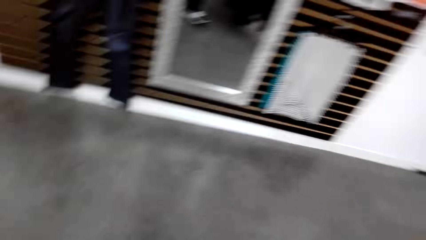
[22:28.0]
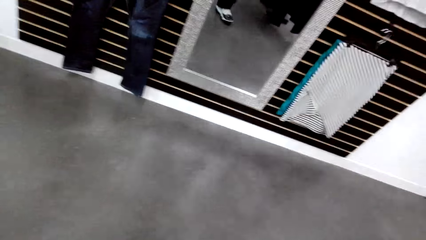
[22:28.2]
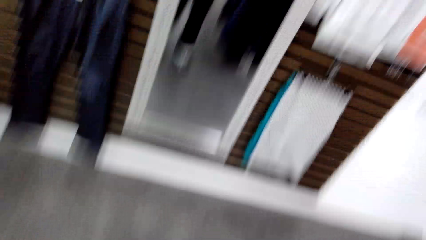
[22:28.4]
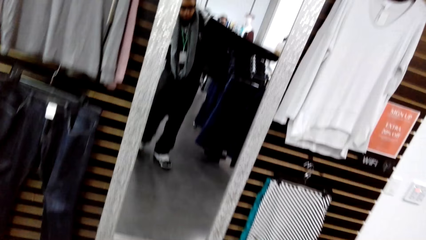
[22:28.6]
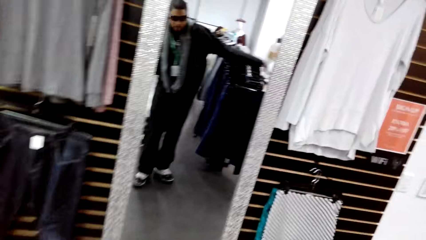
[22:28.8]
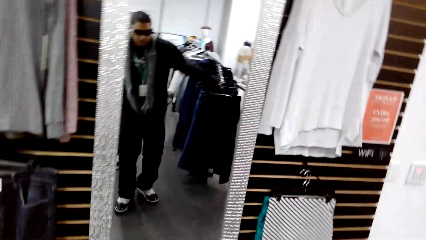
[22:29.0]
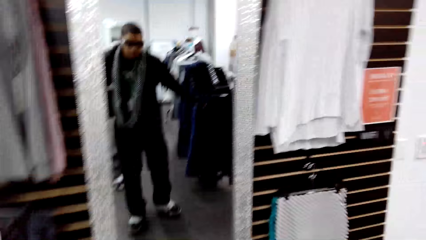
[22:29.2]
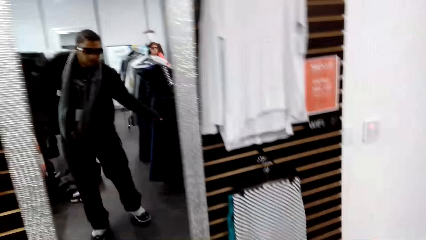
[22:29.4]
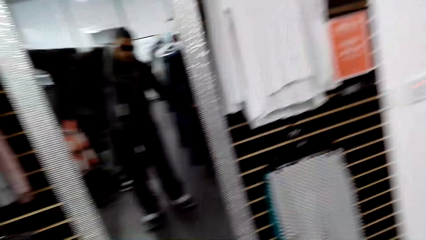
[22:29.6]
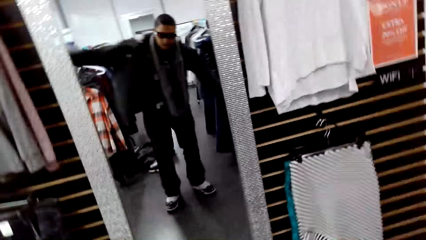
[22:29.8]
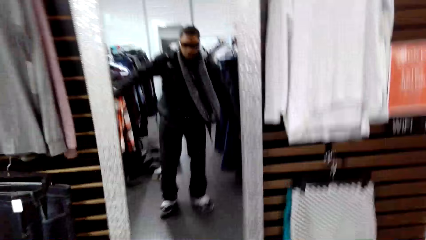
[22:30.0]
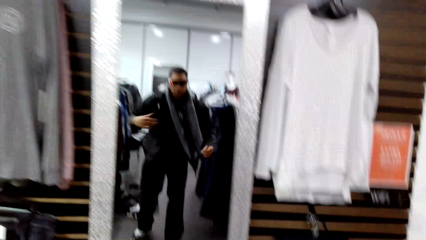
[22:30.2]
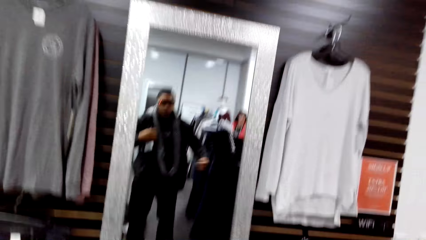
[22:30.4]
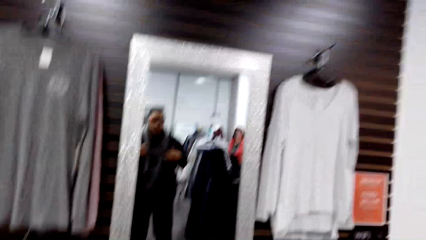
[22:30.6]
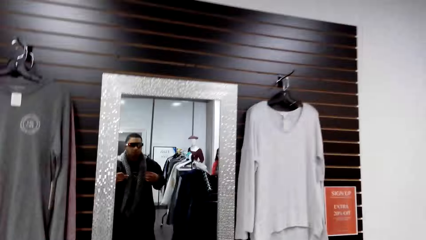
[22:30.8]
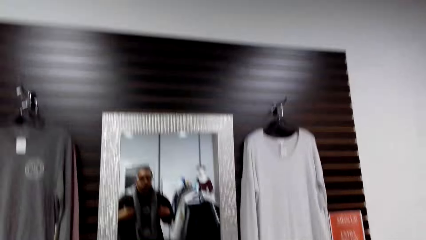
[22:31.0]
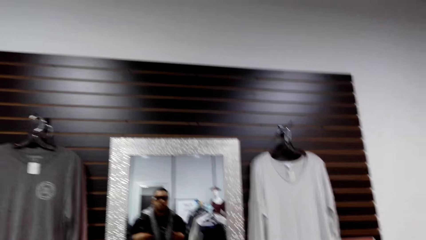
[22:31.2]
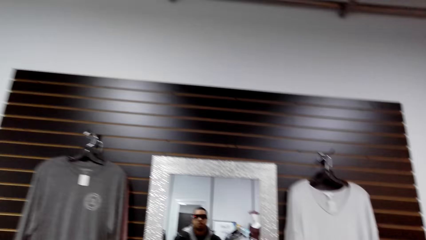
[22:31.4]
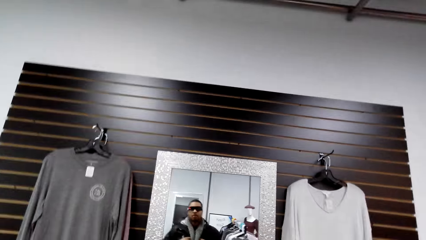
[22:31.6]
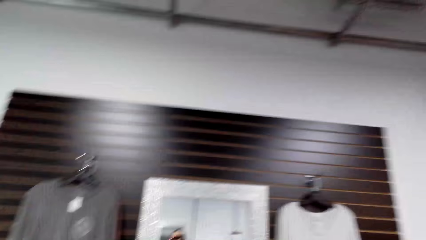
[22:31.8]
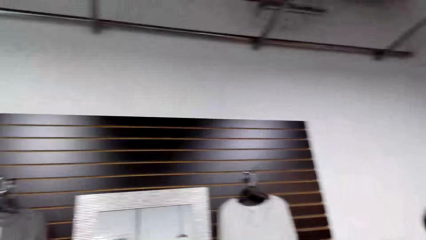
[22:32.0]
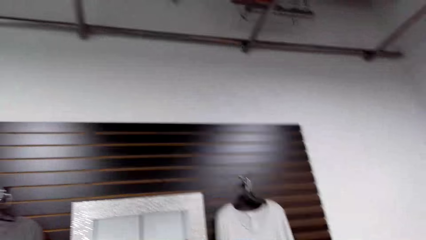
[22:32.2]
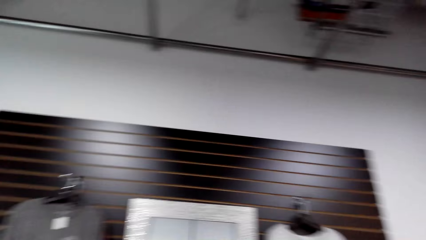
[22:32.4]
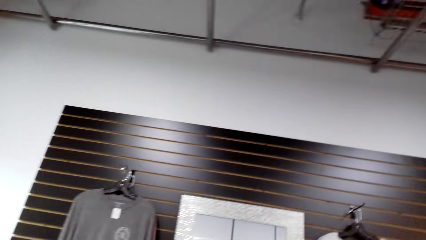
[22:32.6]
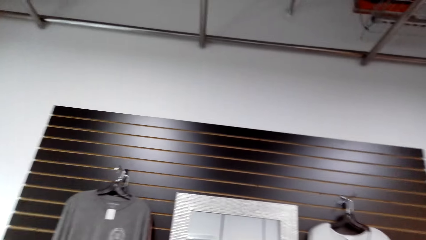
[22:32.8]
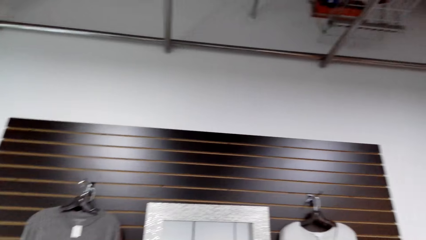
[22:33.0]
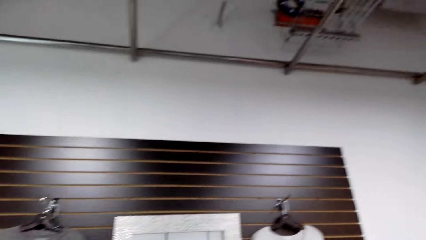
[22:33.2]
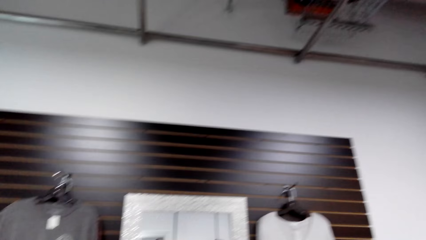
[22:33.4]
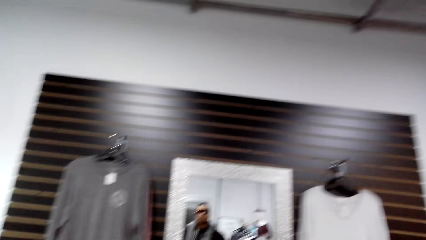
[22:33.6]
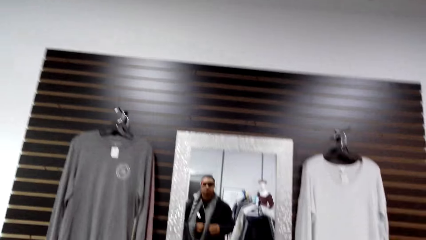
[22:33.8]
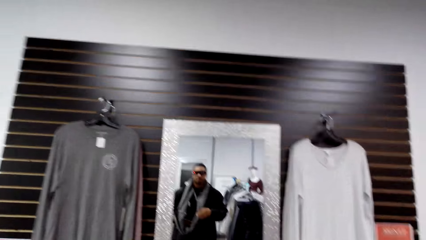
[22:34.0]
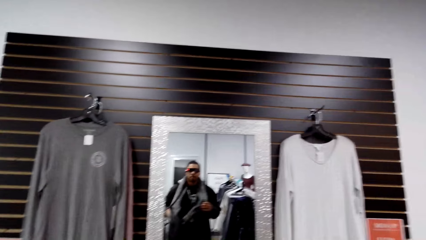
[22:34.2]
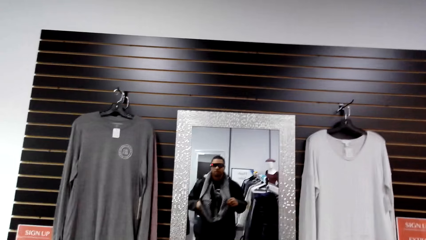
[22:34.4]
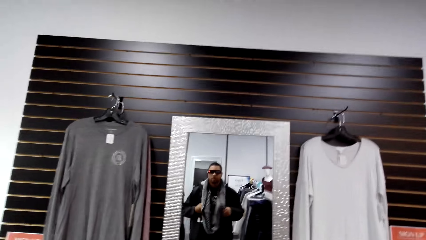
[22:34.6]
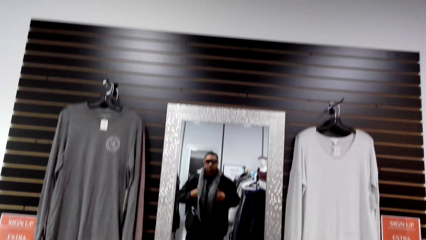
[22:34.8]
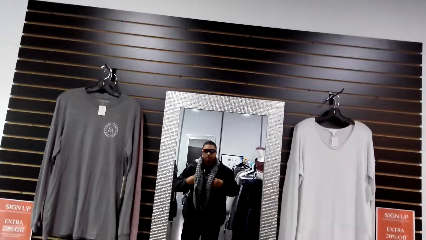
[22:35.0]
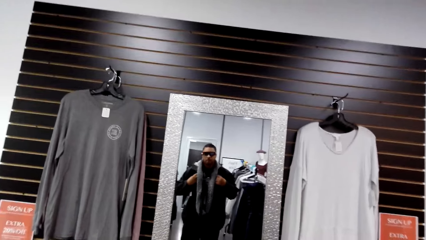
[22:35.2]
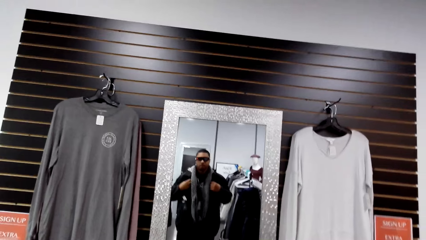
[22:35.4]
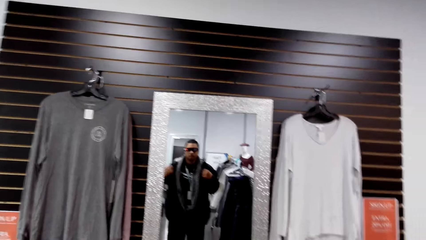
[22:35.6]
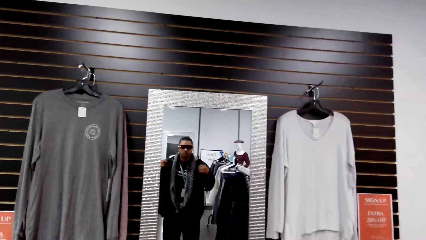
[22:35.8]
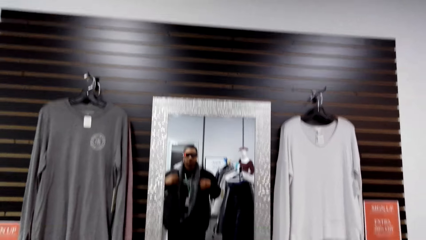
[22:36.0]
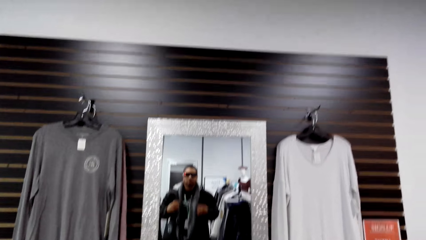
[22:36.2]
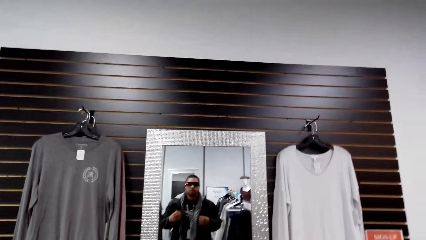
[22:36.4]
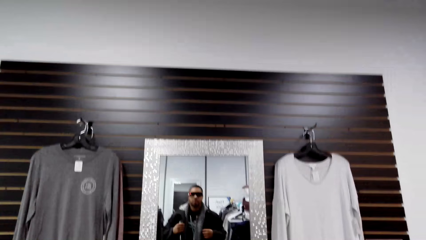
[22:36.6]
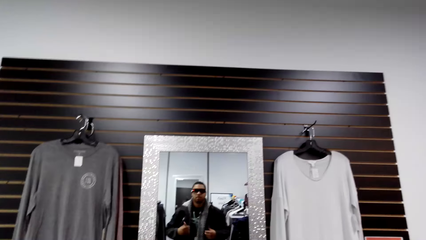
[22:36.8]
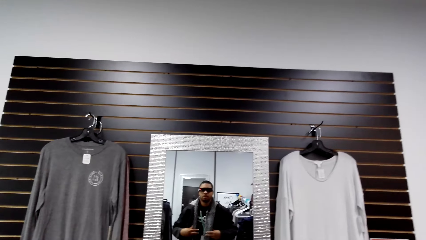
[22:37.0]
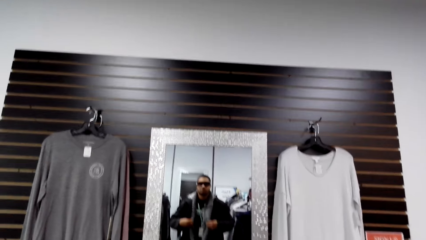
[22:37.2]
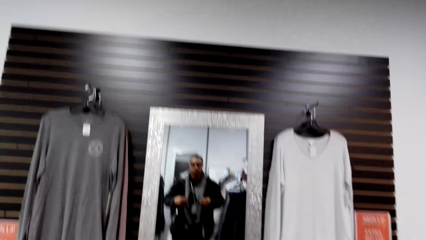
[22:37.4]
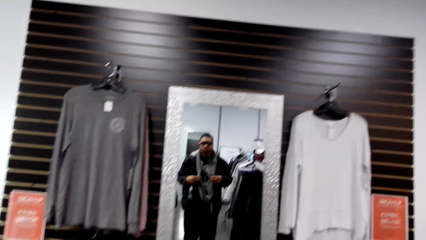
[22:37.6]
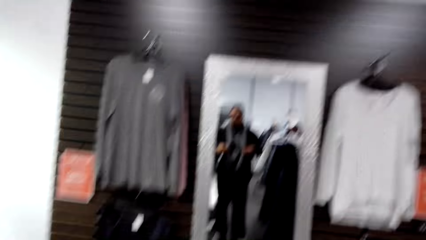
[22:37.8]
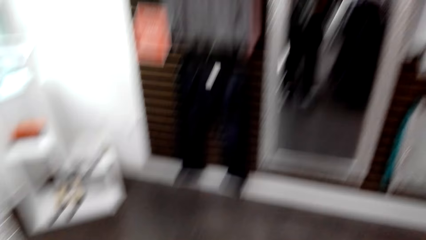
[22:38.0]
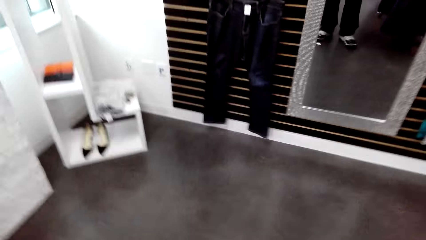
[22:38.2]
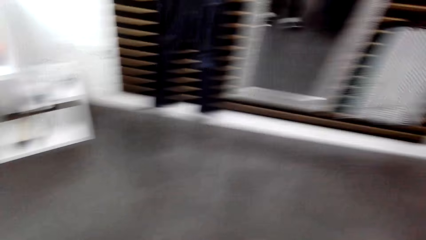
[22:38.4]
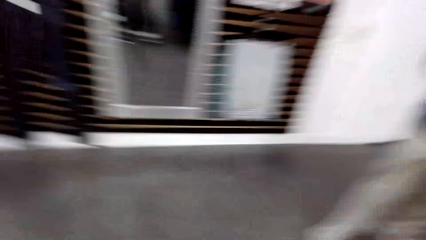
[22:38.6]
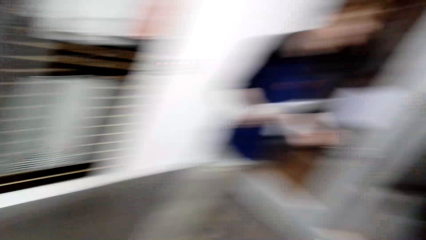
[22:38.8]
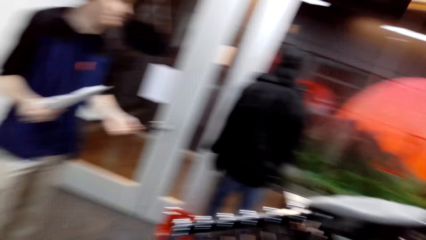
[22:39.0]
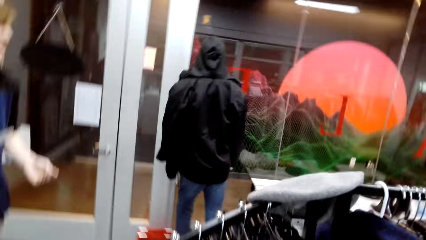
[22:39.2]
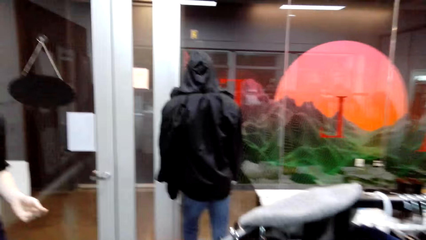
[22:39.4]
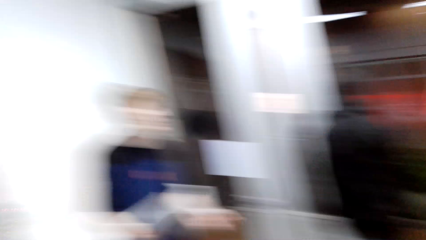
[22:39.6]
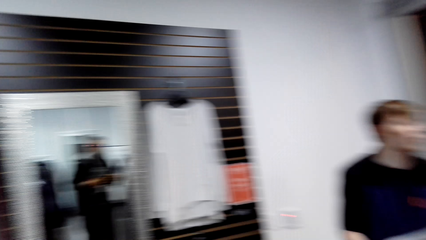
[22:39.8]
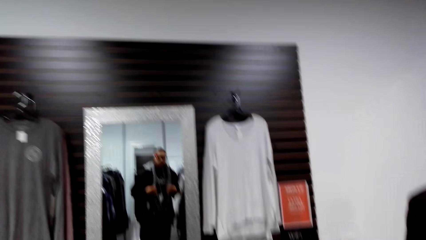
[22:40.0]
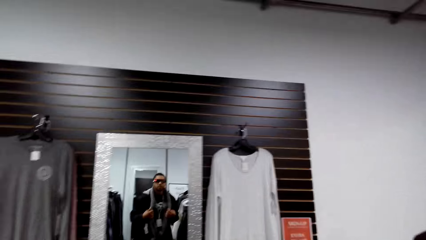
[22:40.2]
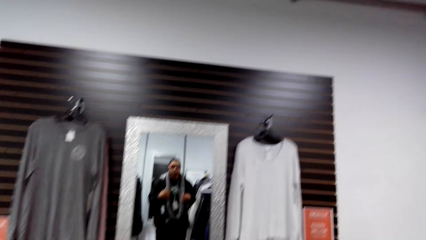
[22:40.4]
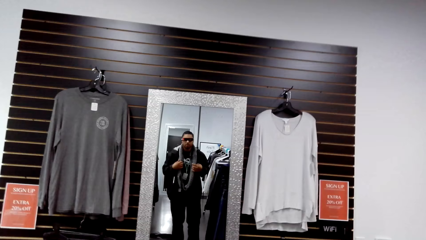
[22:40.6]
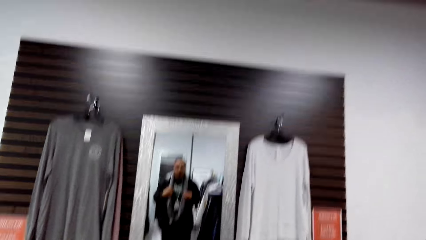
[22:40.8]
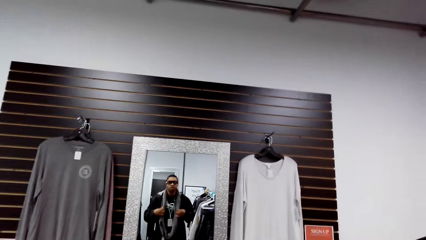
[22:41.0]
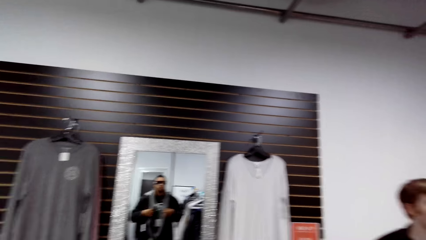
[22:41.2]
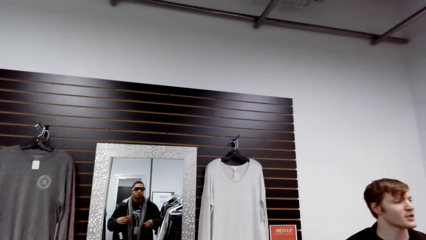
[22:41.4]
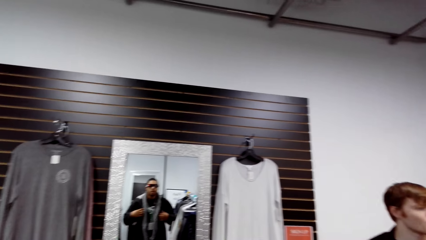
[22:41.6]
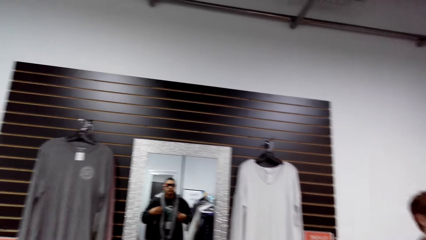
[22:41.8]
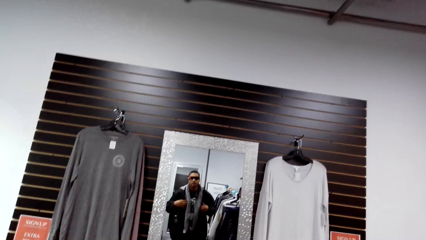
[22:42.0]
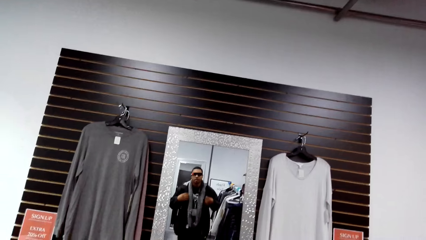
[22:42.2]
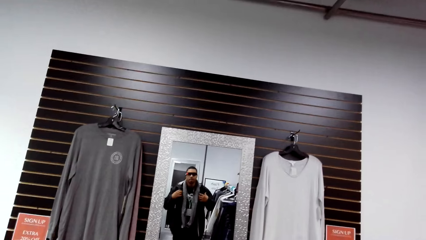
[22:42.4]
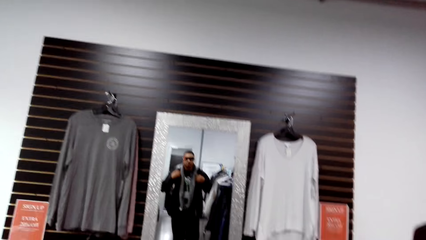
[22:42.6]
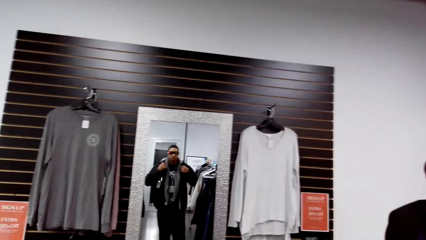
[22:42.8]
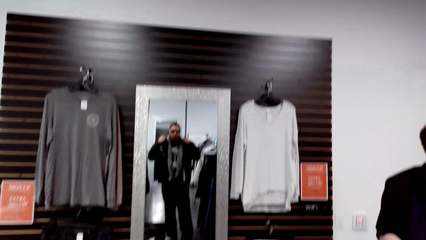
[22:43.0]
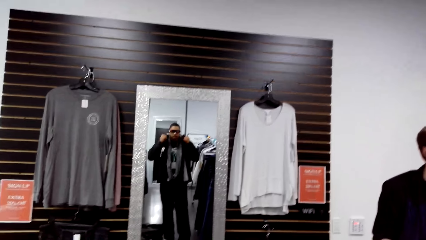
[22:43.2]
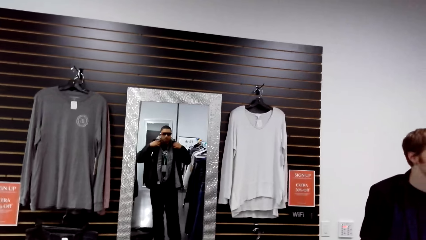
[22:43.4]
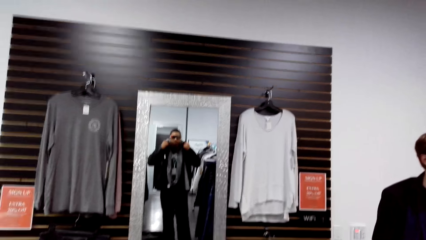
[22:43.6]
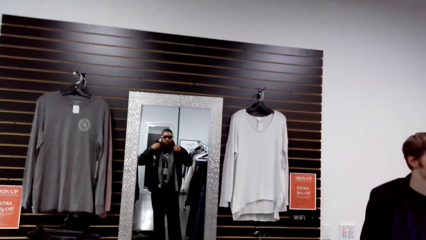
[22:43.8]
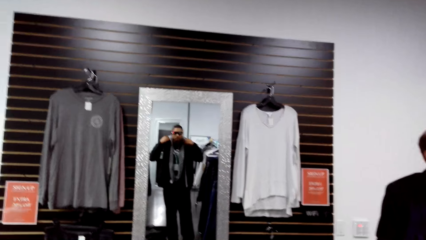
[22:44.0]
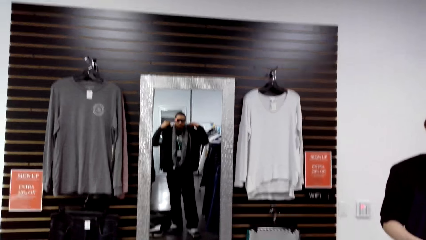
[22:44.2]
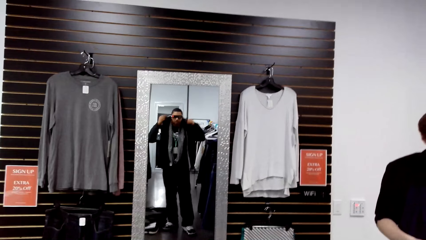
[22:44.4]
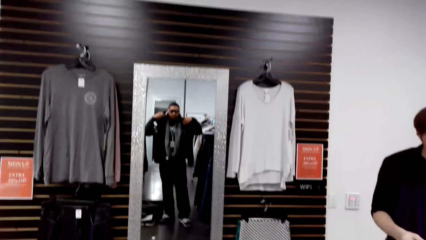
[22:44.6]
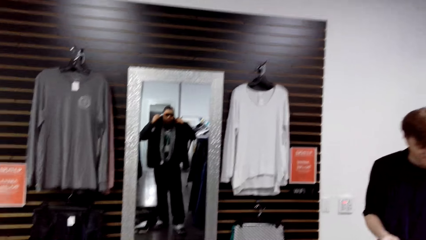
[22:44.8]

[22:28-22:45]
The camera wearer wears the jacket with his hands. He adjusts the jacket with his hands.
